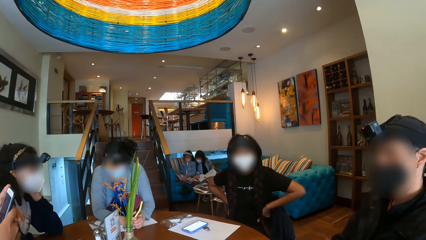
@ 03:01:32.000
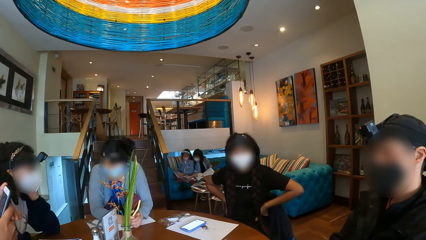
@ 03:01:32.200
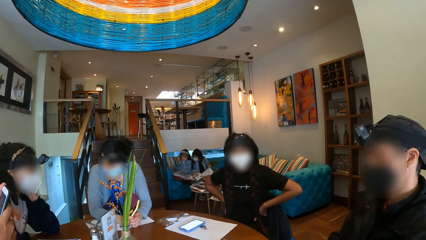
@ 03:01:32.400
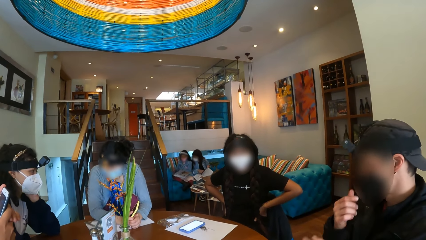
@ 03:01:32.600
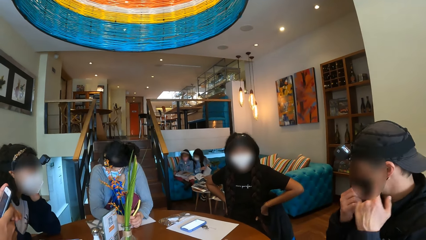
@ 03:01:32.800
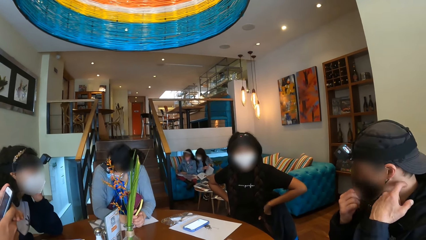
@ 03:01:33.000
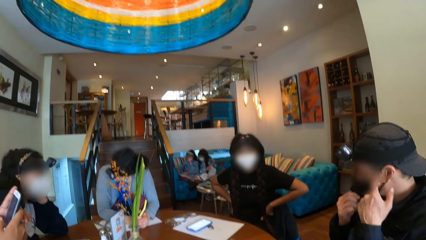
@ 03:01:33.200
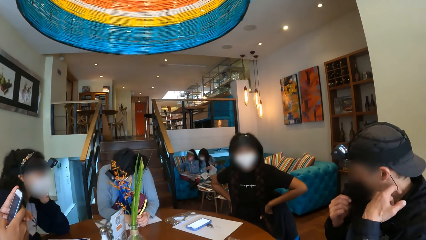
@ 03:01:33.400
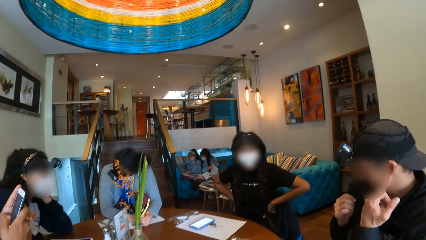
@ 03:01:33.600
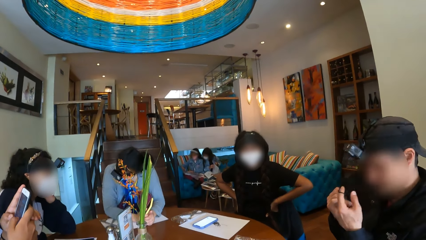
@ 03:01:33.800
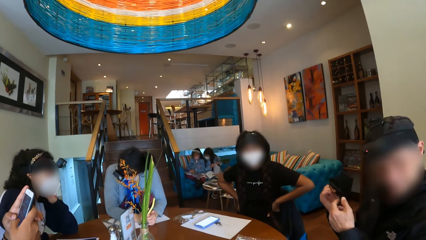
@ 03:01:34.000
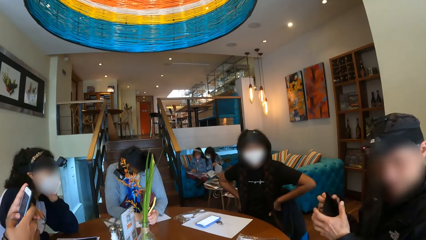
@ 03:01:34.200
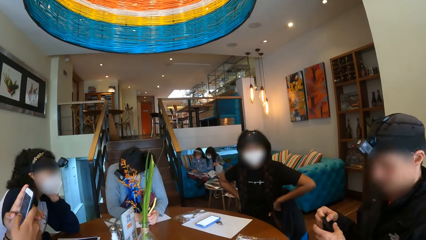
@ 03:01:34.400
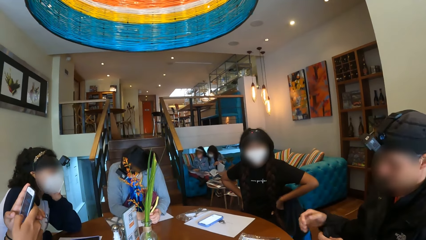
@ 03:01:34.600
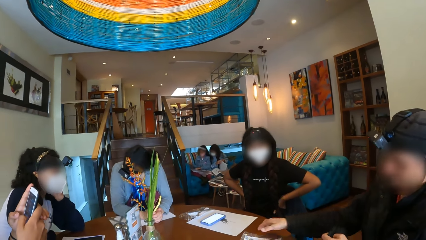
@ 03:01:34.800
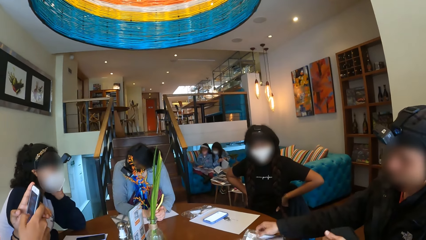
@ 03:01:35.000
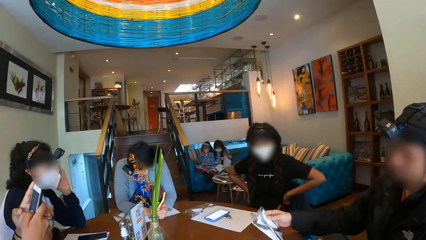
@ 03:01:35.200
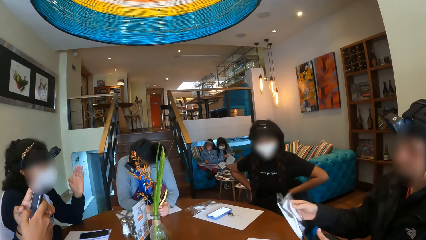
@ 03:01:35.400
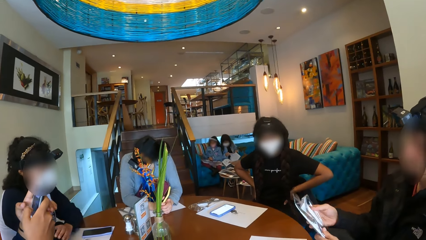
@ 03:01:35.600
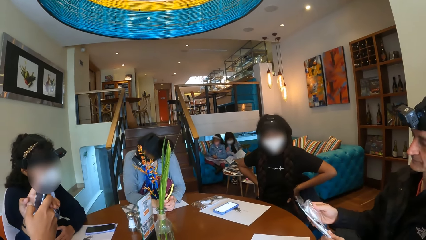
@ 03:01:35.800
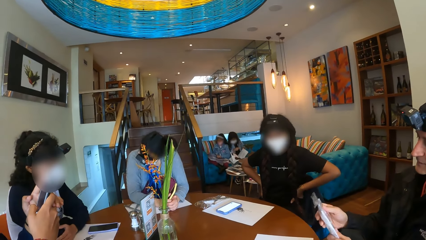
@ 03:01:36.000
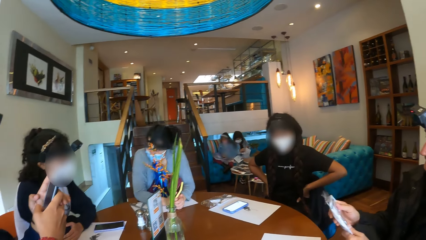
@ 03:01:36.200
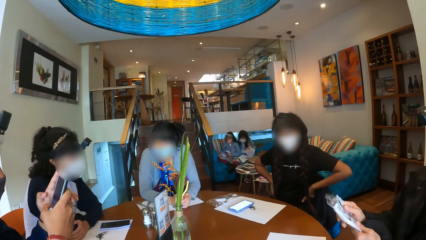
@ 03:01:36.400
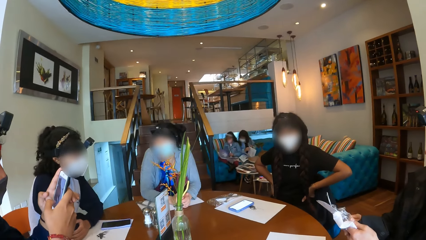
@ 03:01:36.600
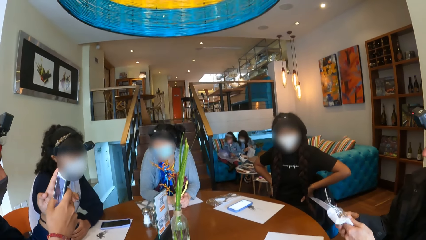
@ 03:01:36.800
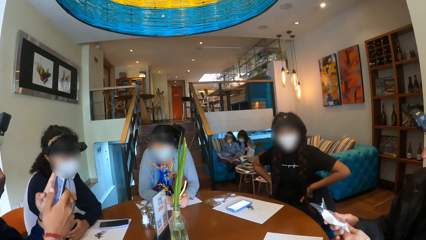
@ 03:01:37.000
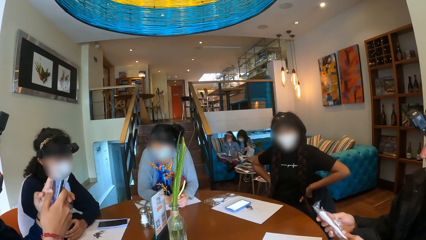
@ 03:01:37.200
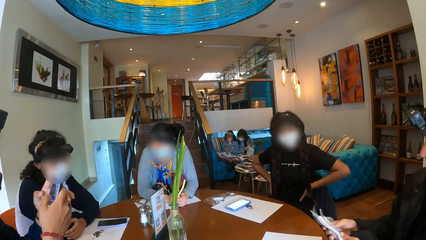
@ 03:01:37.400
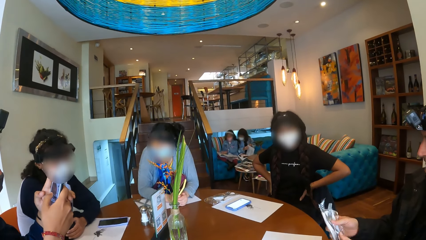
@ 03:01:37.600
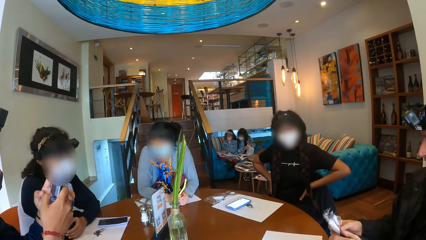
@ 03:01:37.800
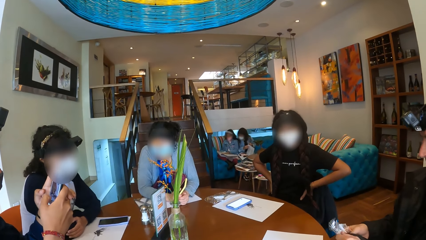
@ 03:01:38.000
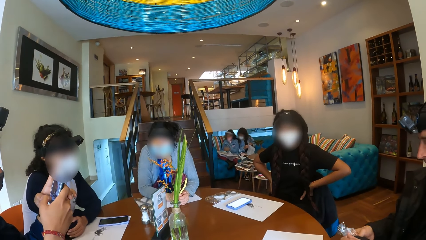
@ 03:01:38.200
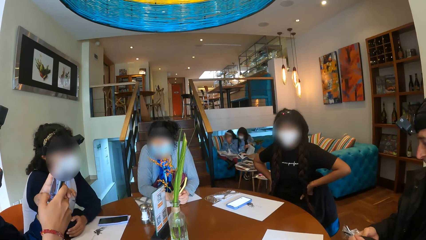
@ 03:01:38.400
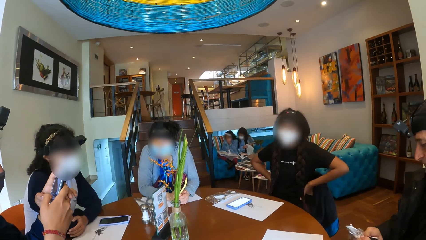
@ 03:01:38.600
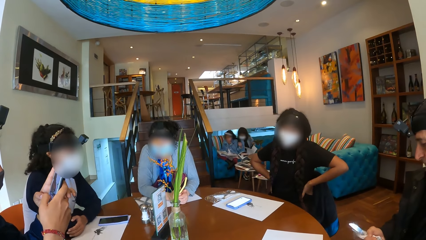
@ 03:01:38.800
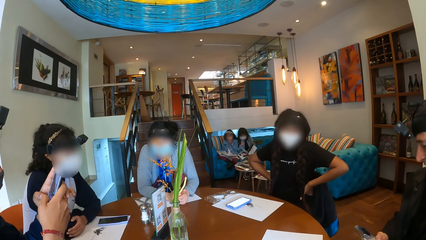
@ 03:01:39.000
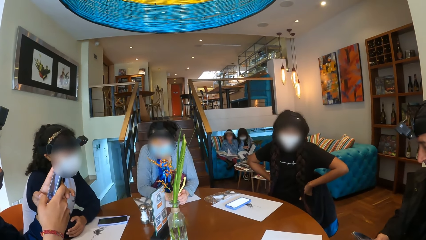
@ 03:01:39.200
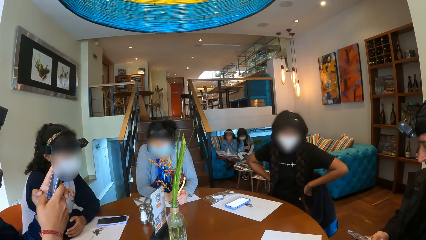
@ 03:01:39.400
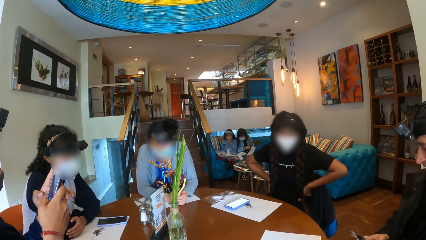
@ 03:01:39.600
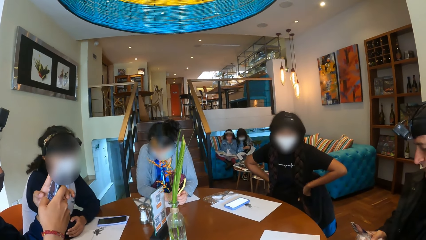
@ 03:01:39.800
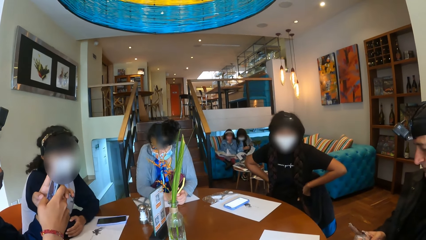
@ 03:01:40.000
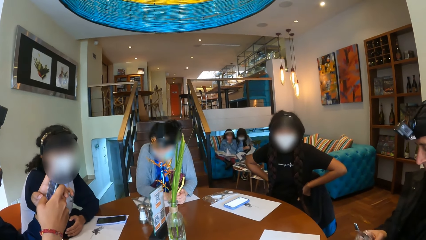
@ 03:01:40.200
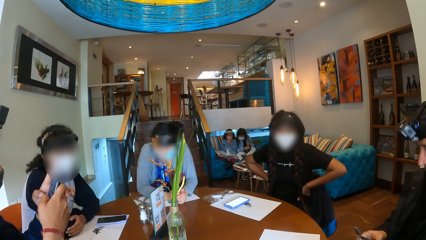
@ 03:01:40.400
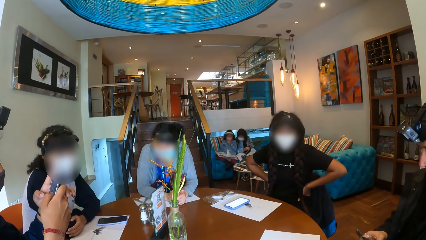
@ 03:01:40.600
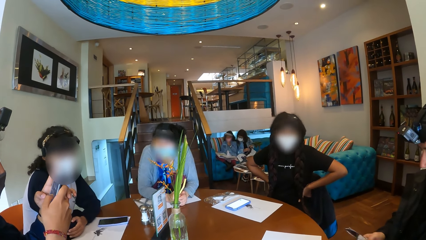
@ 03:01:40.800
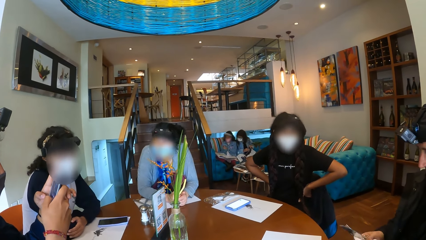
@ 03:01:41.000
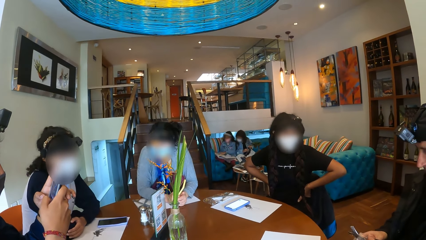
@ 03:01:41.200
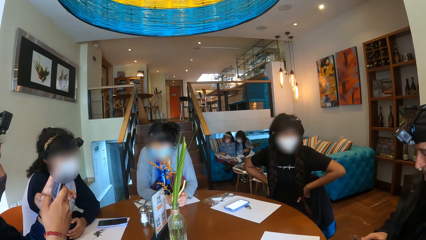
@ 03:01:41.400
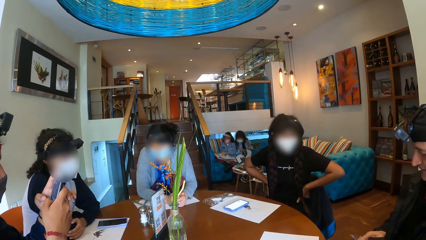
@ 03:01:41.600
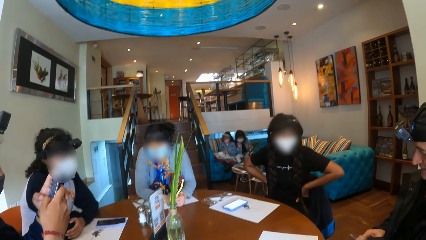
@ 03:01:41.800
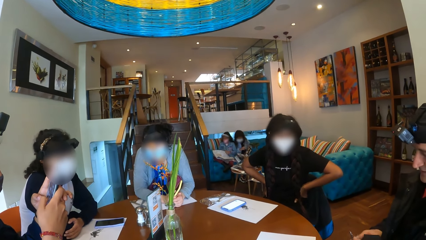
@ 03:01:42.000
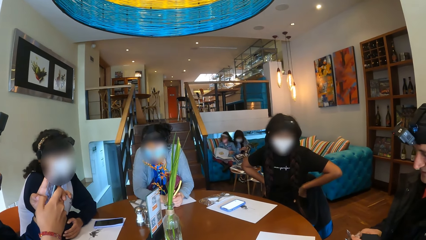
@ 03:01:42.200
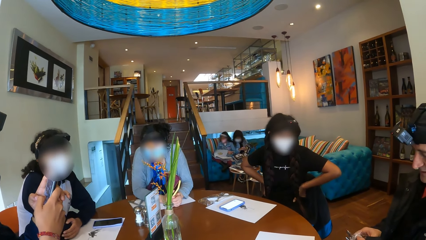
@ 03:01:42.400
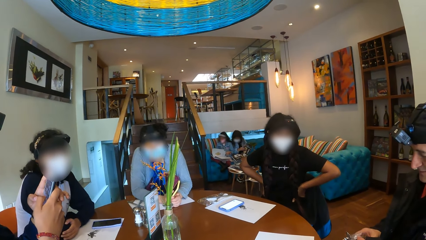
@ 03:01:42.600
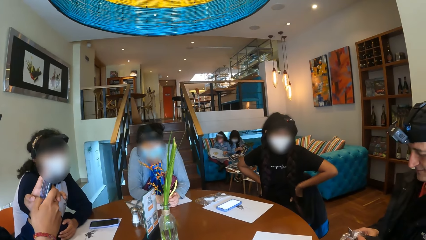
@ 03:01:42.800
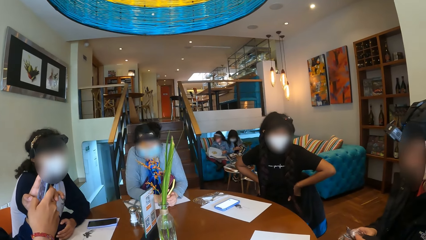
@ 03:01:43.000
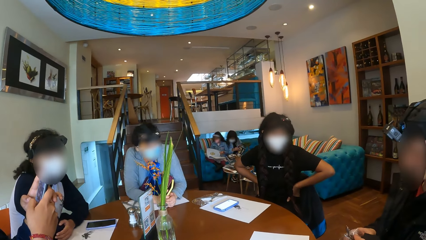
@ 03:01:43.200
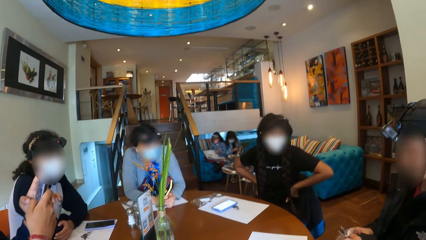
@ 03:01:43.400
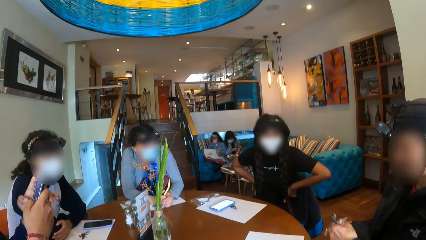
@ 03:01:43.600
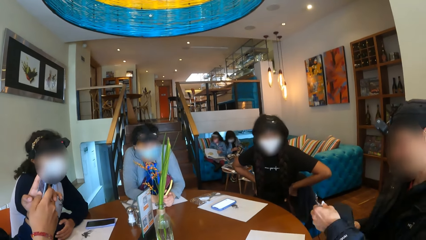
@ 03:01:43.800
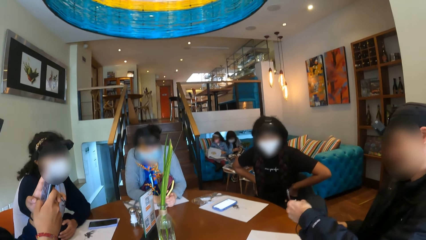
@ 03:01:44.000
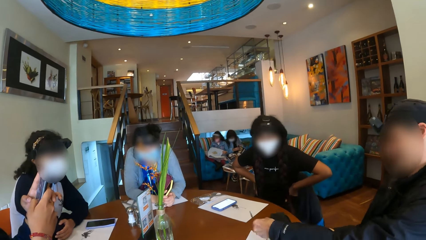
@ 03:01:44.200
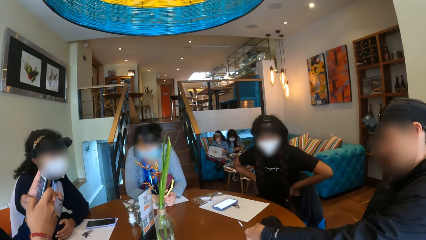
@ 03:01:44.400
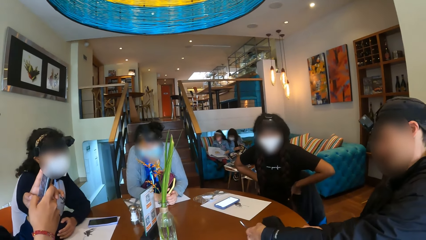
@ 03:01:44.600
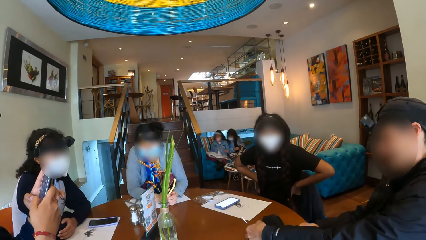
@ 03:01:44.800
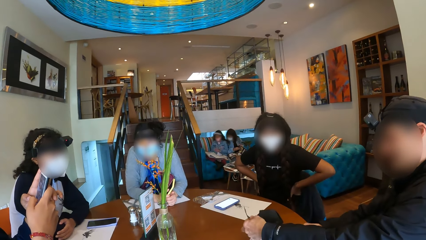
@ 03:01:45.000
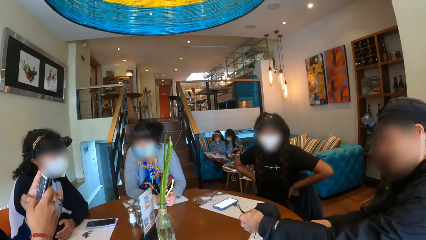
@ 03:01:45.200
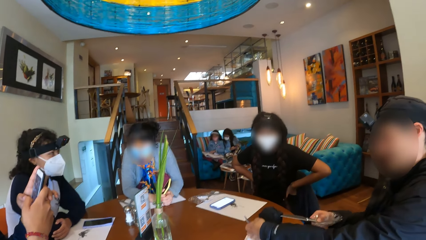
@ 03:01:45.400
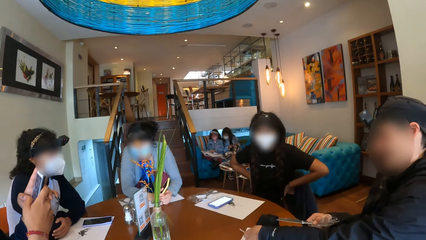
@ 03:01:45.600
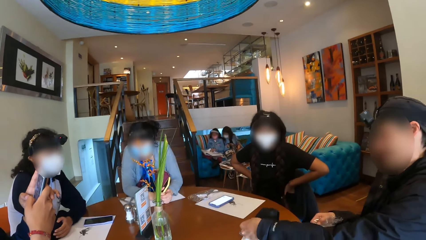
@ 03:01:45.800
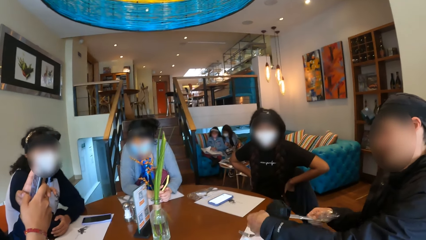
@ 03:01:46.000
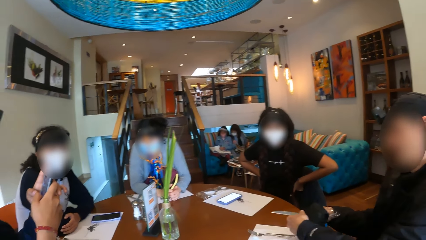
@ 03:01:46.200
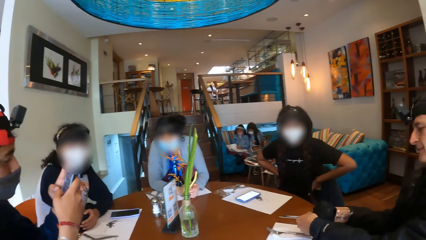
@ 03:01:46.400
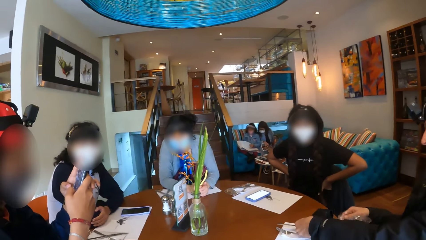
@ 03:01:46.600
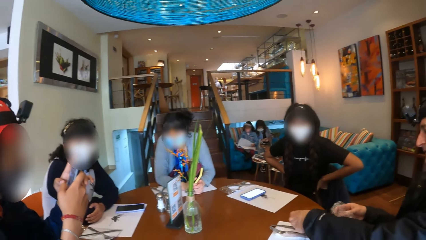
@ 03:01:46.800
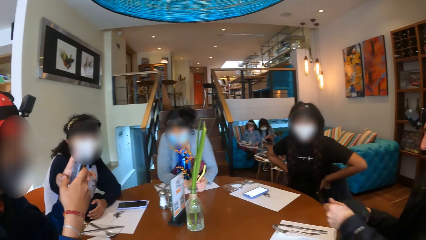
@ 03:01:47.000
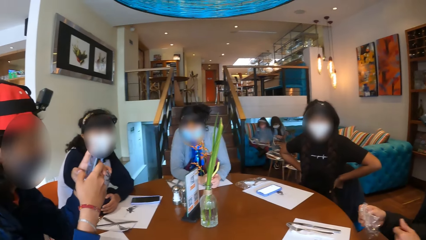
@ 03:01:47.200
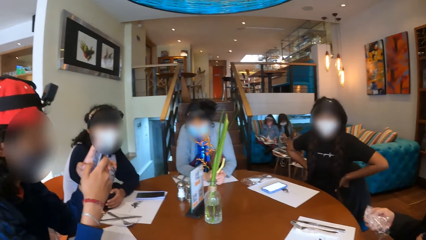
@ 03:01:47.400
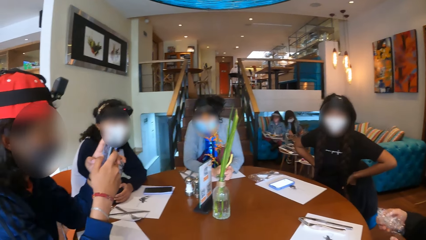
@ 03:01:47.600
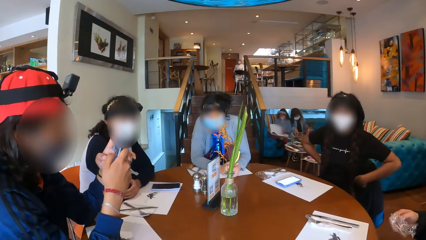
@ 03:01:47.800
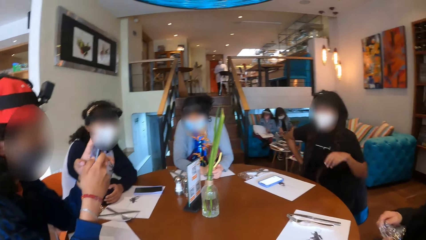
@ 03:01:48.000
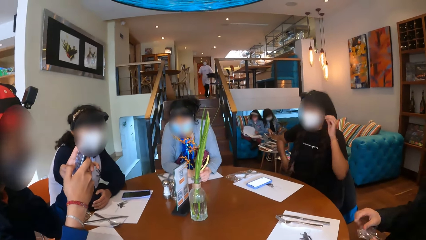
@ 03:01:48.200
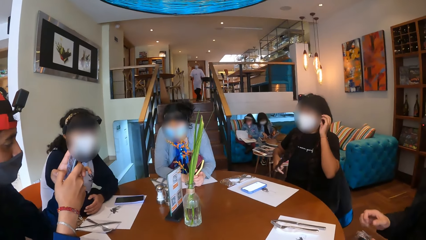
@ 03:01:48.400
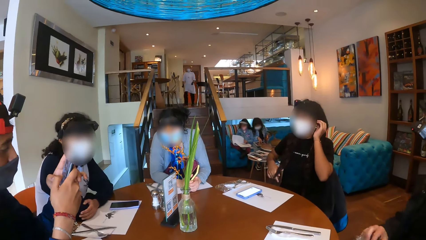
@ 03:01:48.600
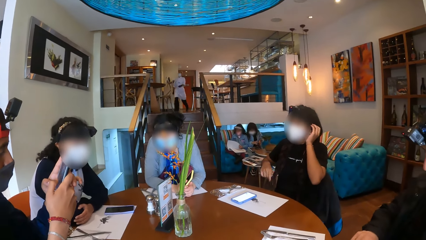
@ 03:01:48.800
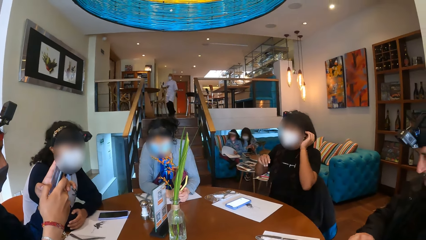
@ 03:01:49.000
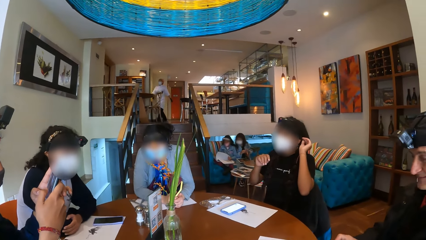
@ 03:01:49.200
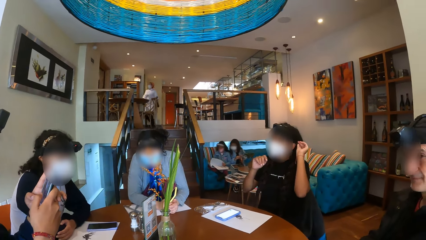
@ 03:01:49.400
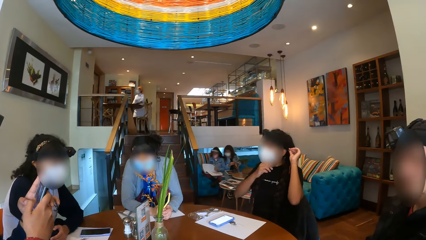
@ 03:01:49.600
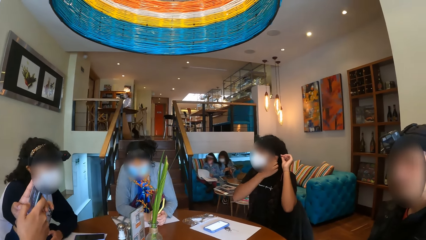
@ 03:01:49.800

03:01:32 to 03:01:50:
A man holds the nose mask on his face with his right hand. The man removes the nose mask on his face with his left hand. The man lifts a set of cutlery on a placemat on the table with his right hand. The man unveils the cutlery in his left hand with his right hand. The man drops the cutlery in his hands on the placemat on the table. A woman holds up the strap on her head with her left hand.
